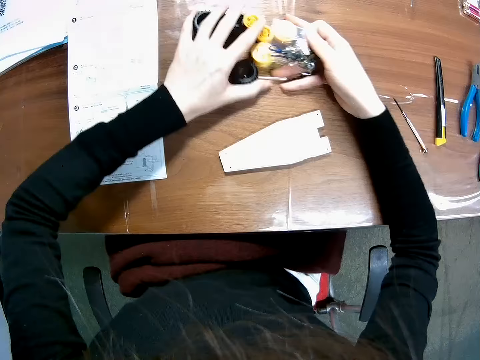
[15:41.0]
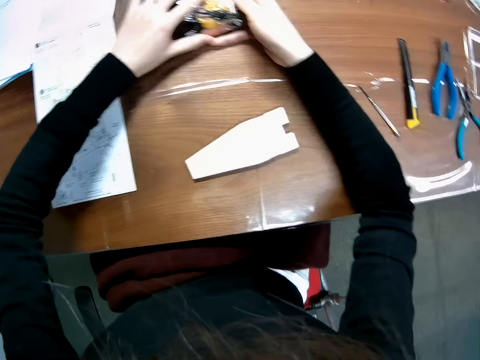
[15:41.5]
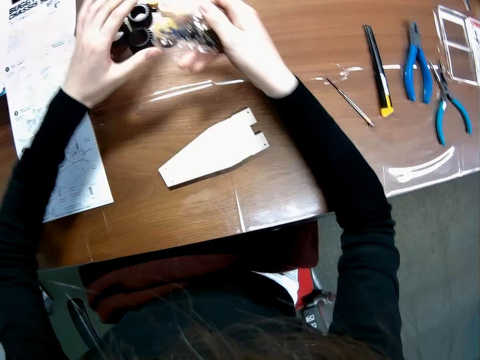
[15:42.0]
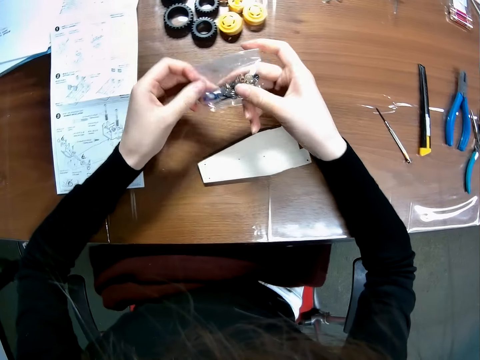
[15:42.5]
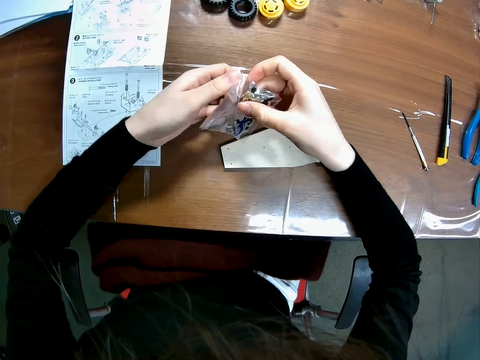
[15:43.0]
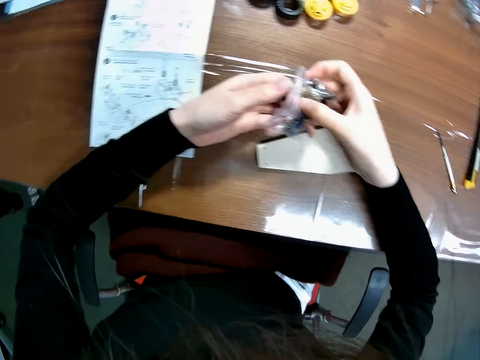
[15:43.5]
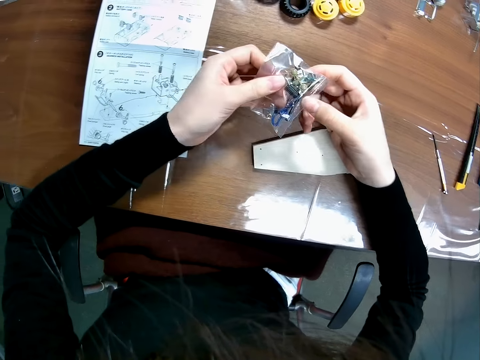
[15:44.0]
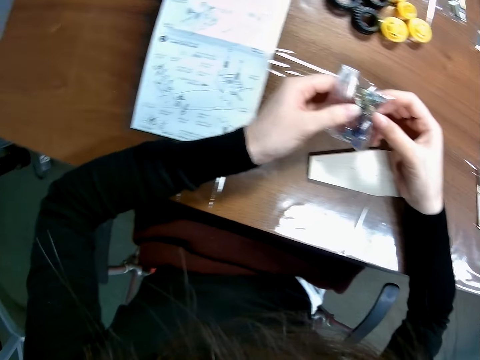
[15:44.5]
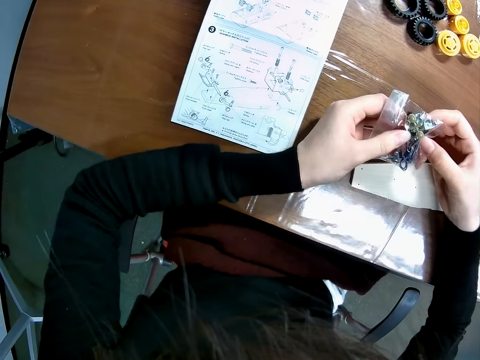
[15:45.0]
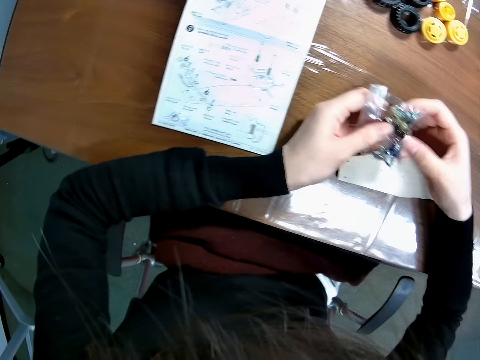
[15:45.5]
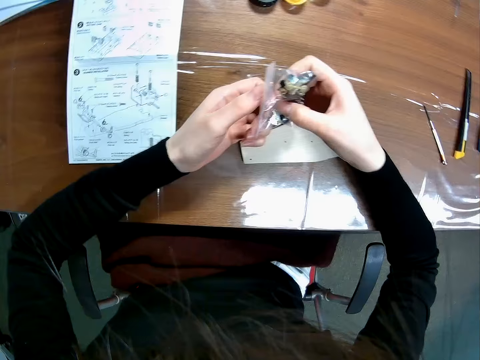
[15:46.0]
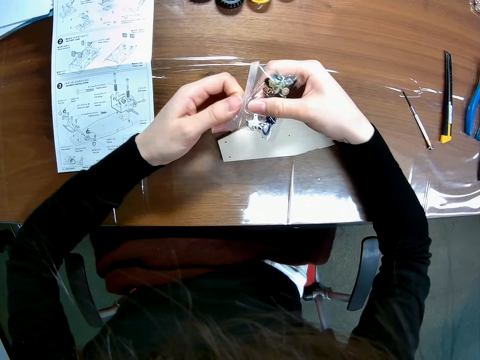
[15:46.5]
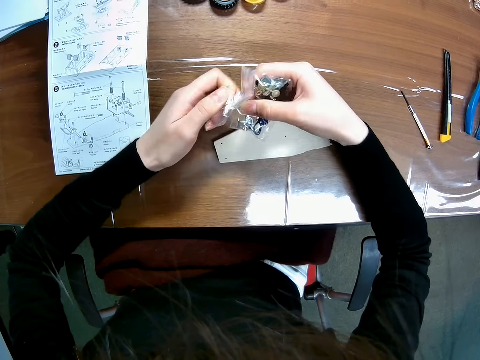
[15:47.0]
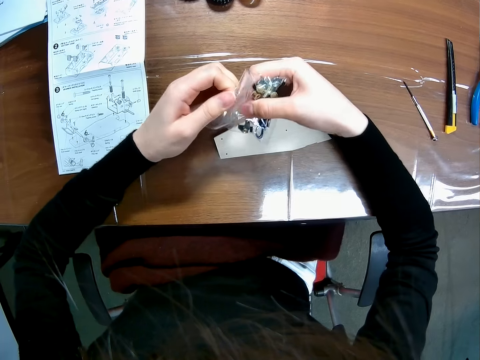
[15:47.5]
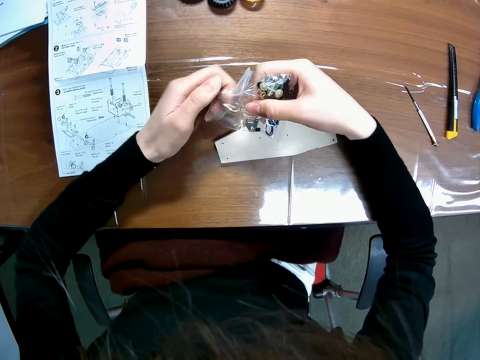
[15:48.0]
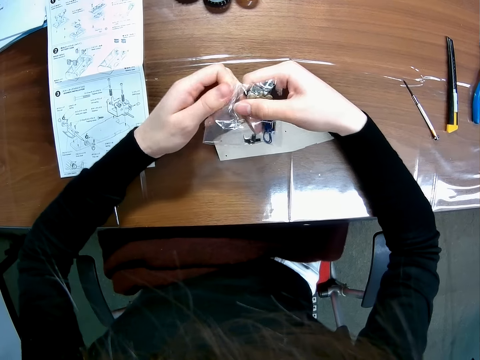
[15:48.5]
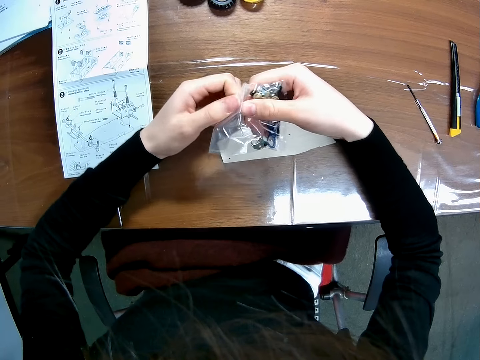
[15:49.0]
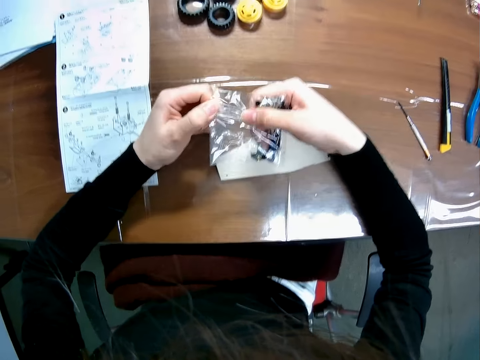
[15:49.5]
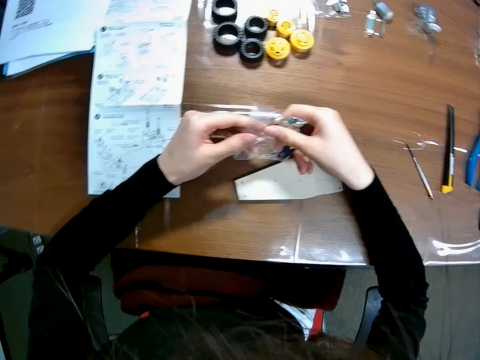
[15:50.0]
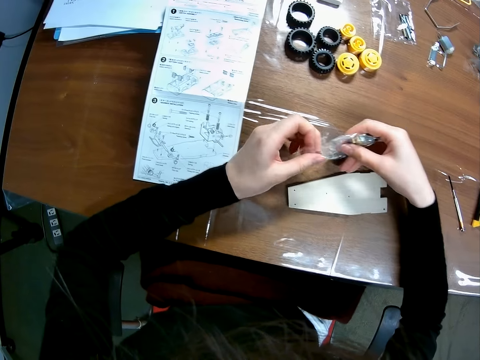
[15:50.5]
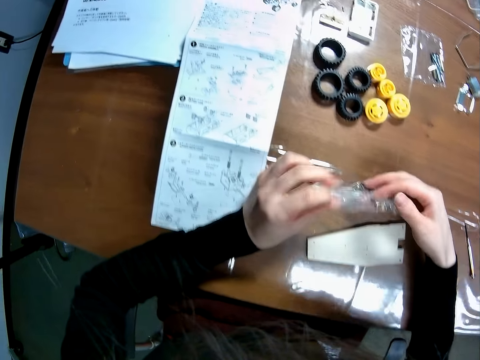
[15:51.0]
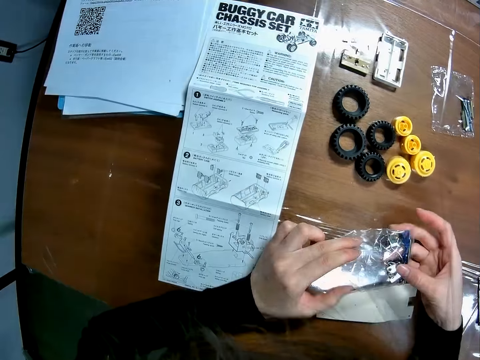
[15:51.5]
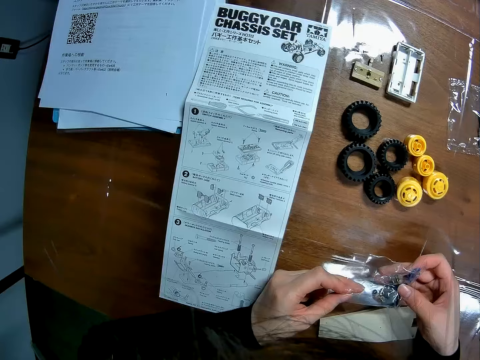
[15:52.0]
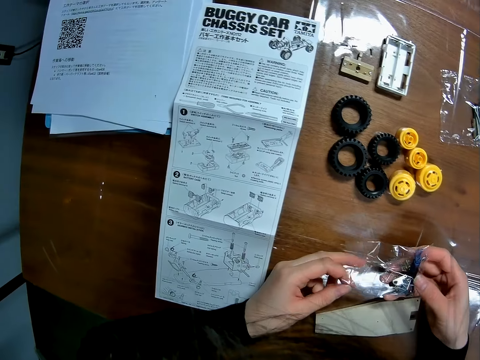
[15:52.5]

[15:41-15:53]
The camera wearer opens the nylon paper bag.

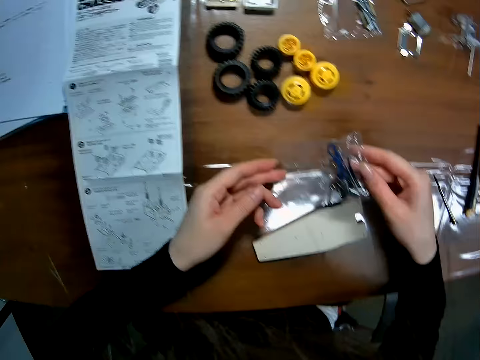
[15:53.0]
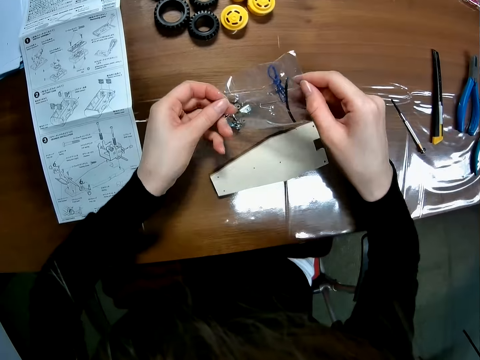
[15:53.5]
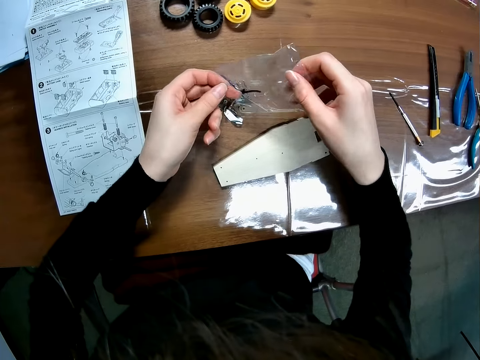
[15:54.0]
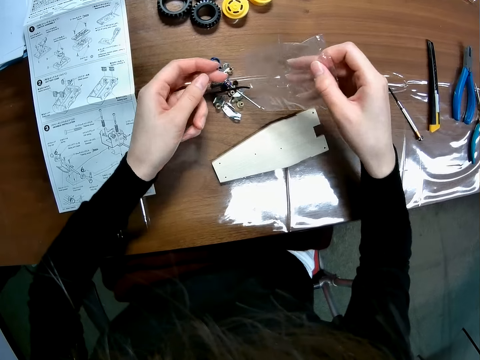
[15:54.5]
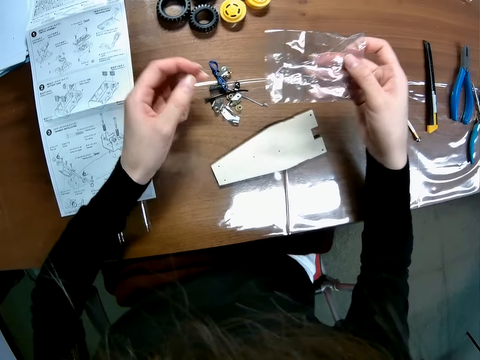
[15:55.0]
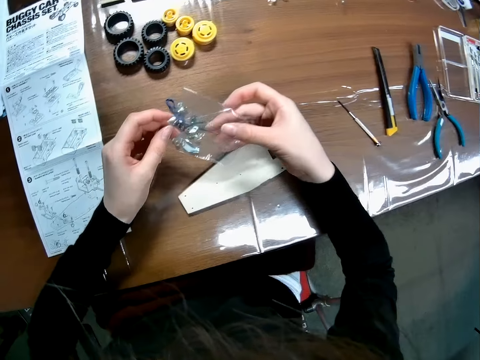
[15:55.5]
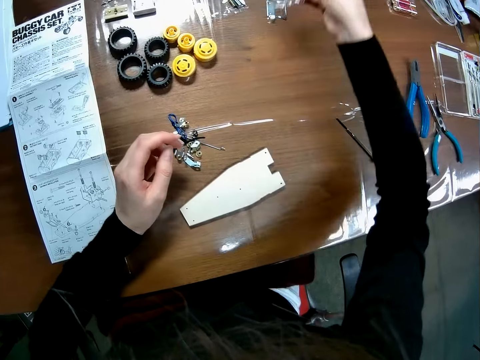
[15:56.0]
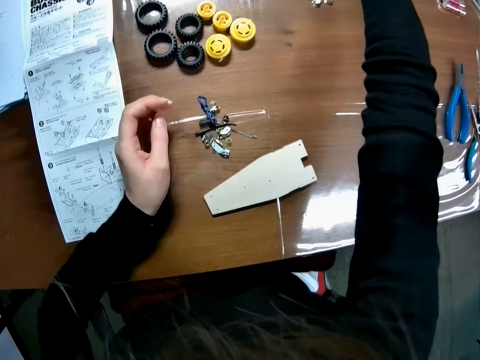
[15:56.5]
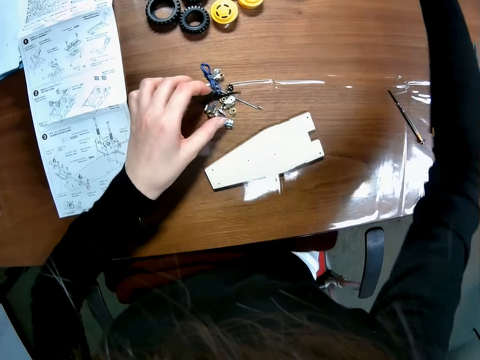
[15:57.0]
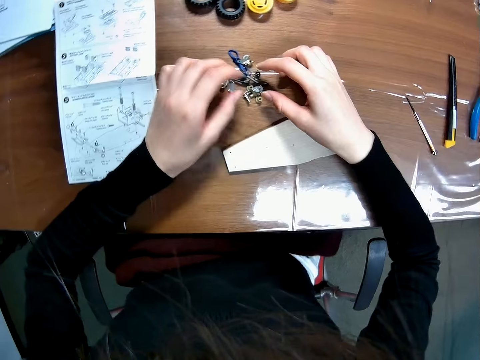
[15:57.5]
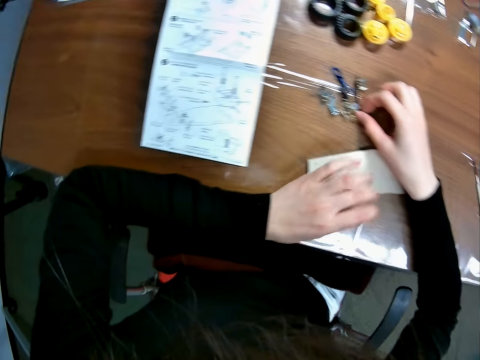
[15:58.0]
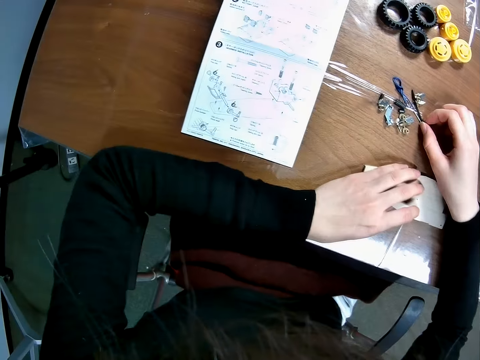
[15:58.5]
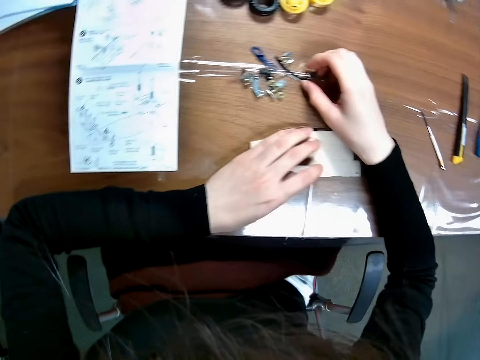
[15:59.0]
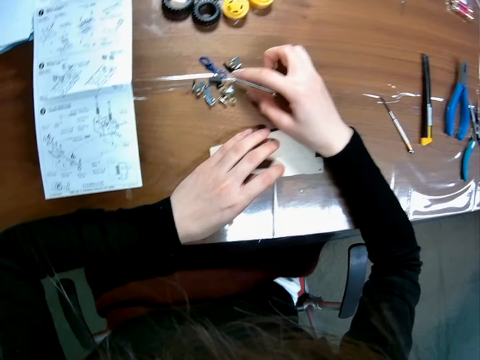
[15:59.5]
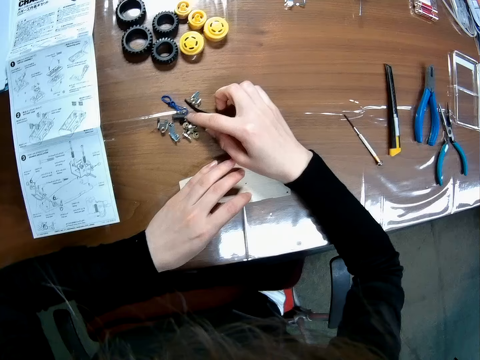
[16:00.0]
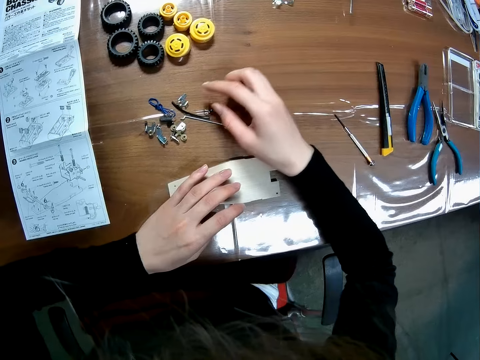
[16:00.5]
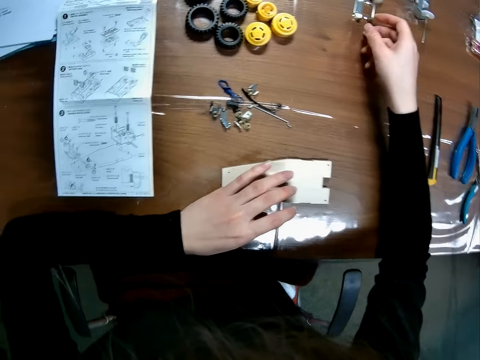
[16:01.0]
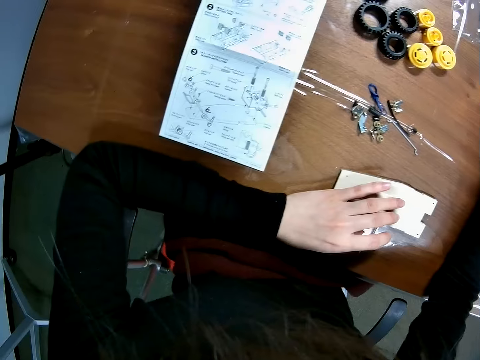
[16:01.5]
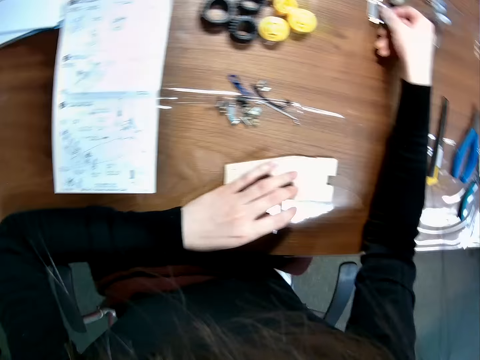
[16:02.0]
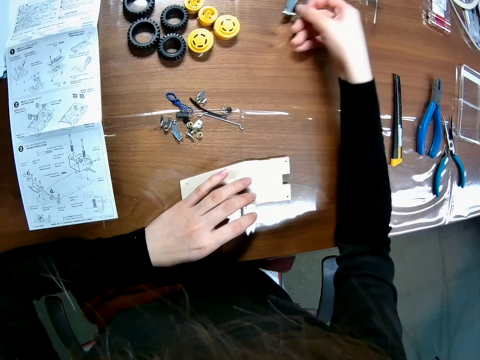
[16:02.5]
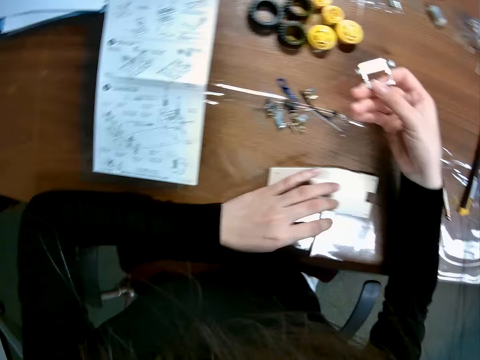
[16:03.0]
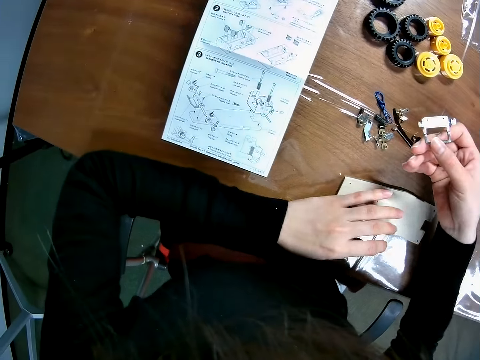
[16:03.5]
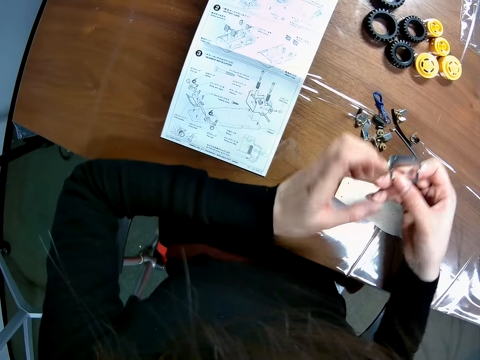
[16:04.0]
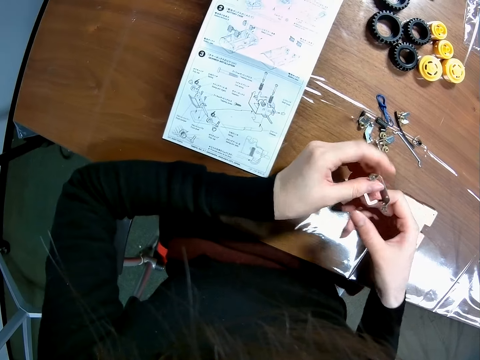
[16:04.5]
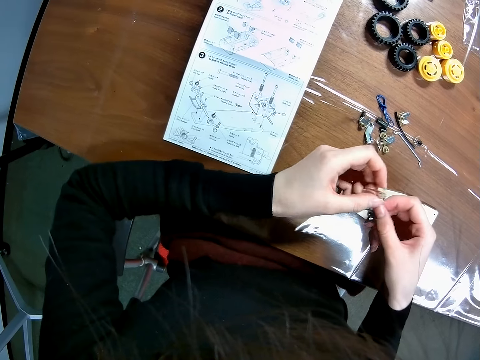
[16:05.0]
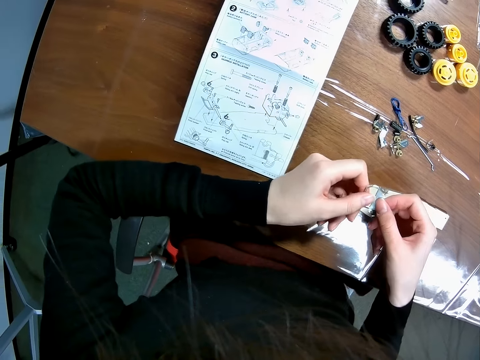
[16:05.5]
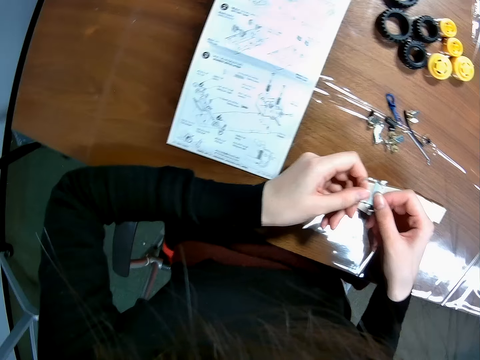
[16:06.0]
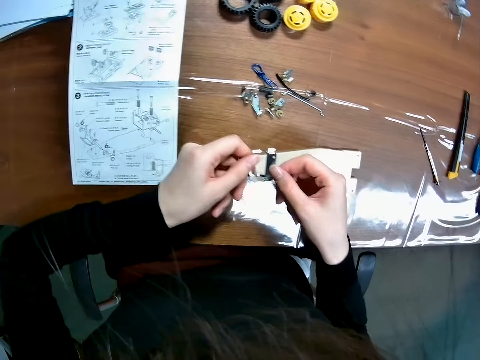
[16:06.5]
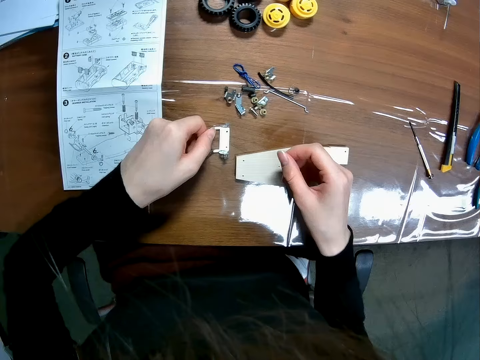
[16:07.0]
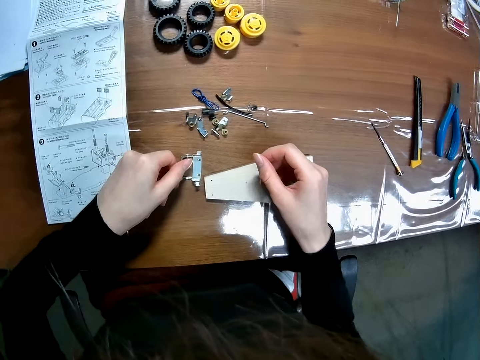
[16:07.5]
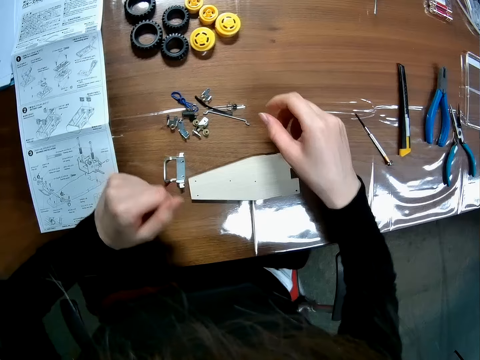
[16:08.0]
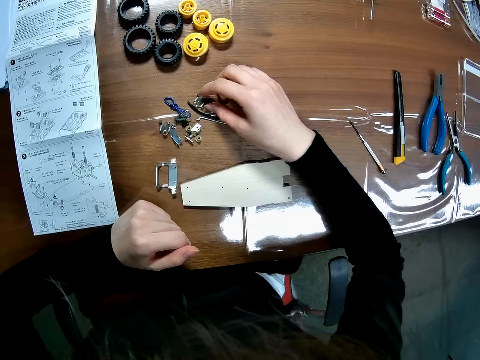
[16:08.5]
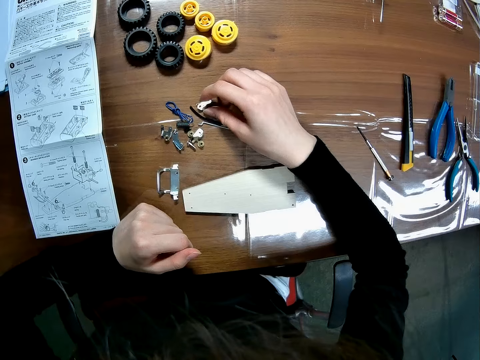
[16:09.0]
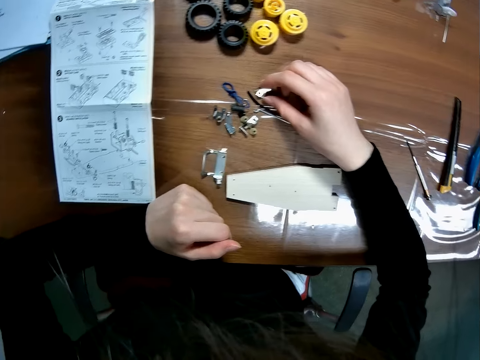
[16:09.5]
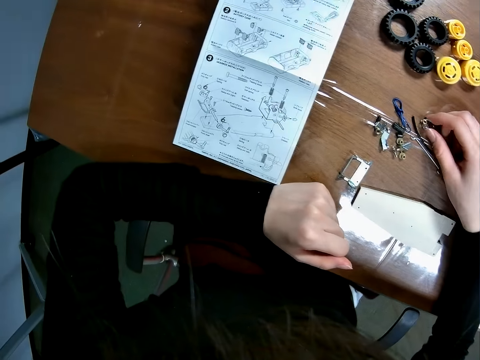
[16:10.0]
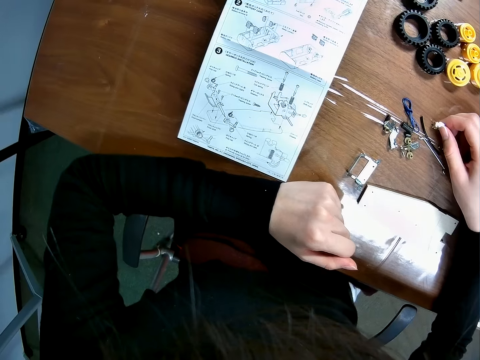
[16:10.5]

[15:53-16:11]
The camera wearer removes something from the nylon paper bag. She pours the components in the packaging nylon on the table. She drops the packaging nylon on the table. She touches the components on the table. She touches the wooden model on the table. She picks a toy car's component on the table. She drops the toy car's component on the table. She picks one of the components on the table with her right hand.
